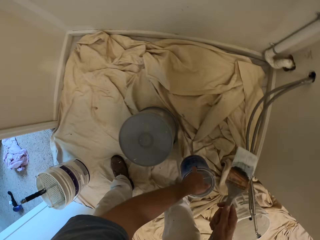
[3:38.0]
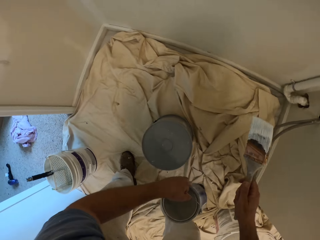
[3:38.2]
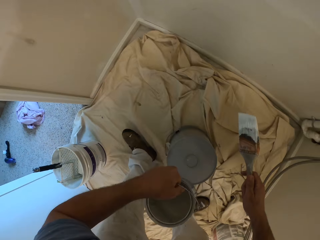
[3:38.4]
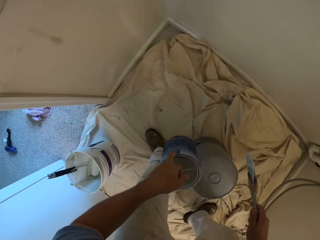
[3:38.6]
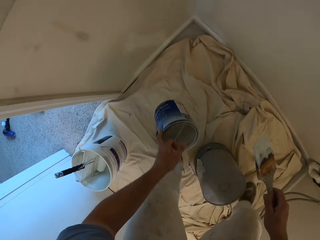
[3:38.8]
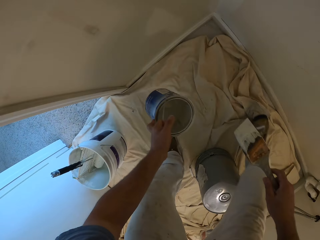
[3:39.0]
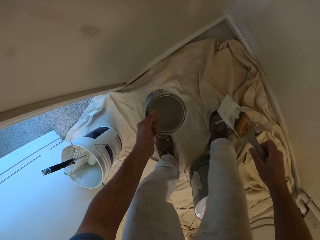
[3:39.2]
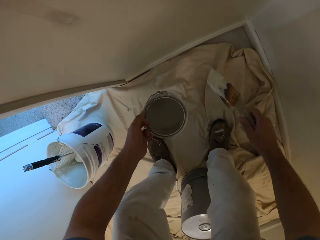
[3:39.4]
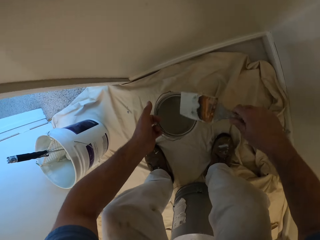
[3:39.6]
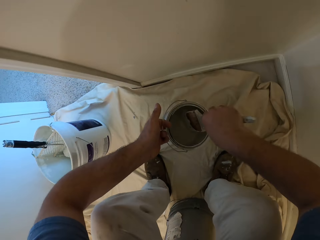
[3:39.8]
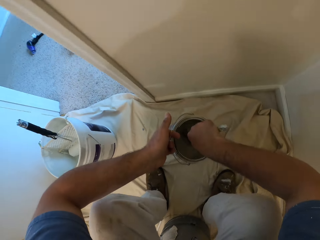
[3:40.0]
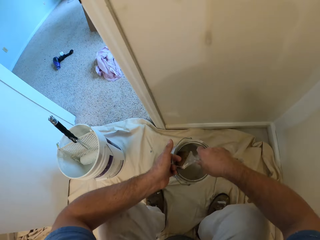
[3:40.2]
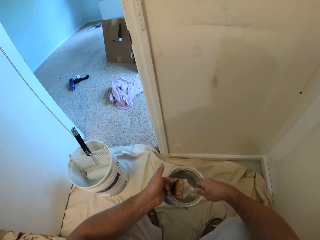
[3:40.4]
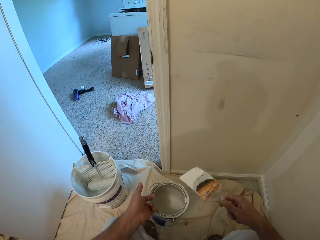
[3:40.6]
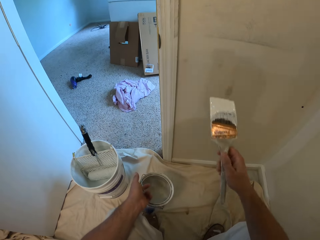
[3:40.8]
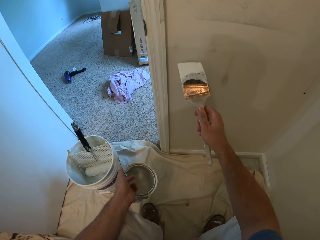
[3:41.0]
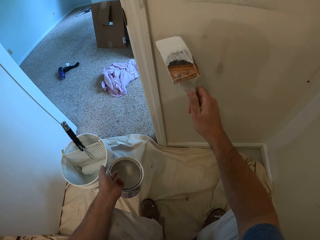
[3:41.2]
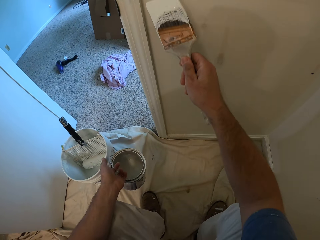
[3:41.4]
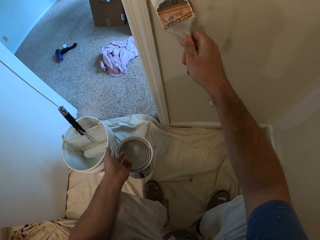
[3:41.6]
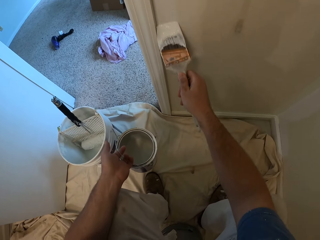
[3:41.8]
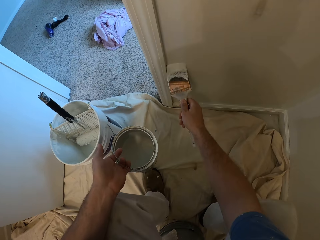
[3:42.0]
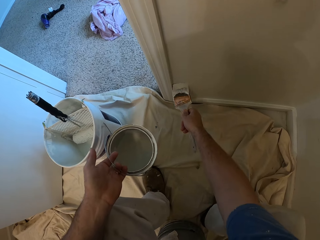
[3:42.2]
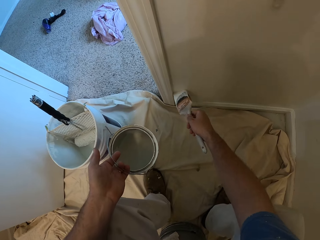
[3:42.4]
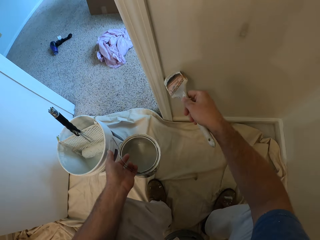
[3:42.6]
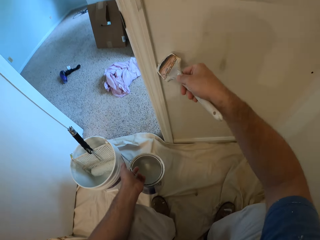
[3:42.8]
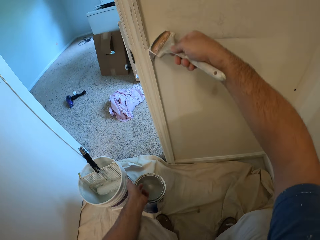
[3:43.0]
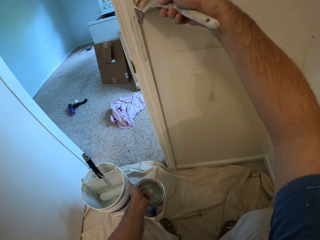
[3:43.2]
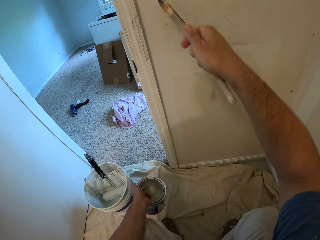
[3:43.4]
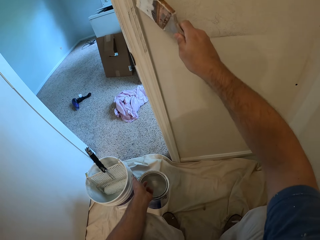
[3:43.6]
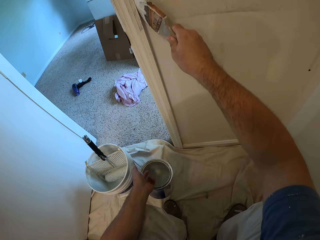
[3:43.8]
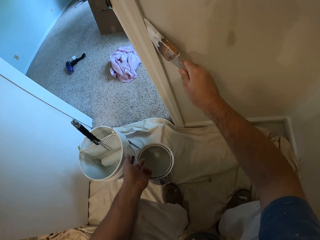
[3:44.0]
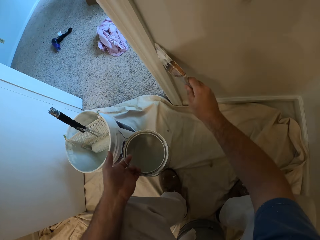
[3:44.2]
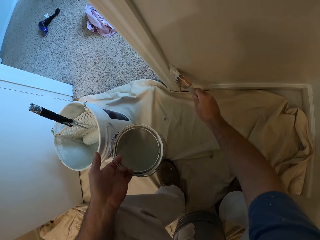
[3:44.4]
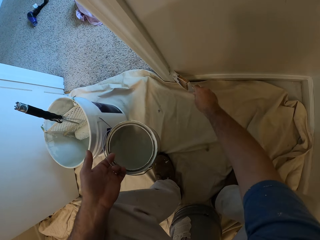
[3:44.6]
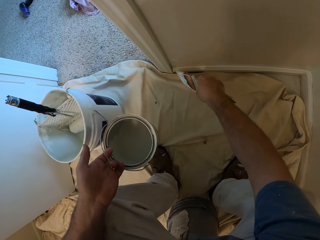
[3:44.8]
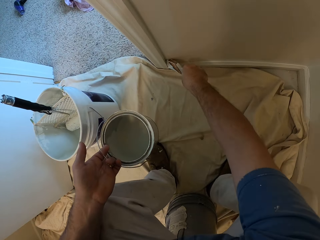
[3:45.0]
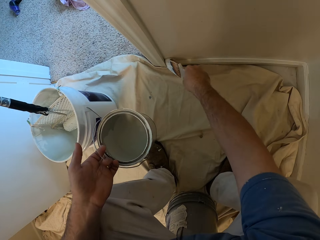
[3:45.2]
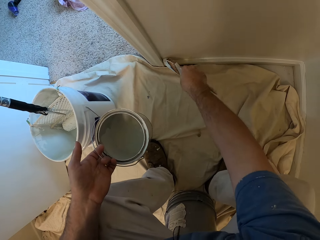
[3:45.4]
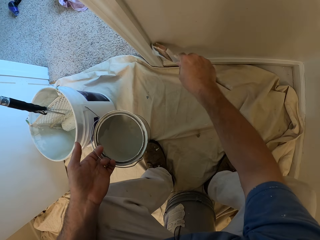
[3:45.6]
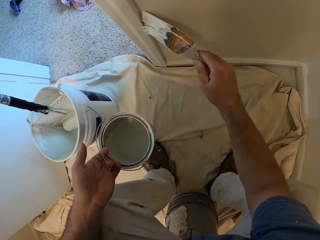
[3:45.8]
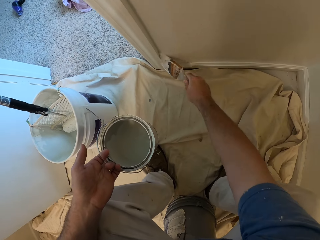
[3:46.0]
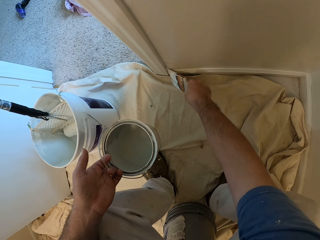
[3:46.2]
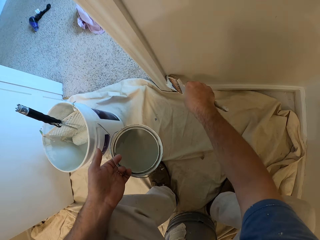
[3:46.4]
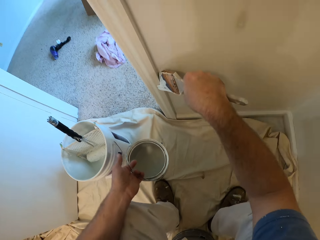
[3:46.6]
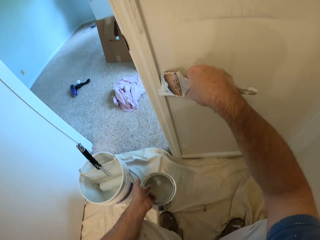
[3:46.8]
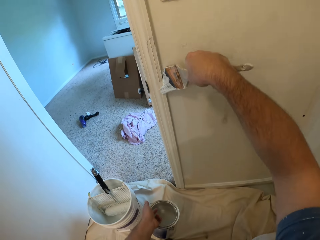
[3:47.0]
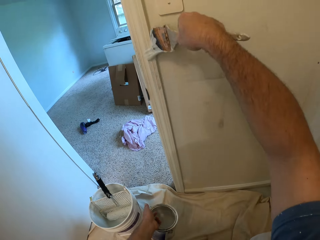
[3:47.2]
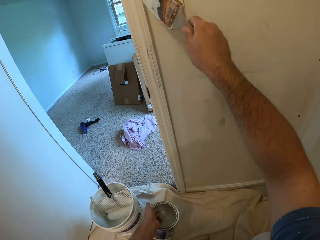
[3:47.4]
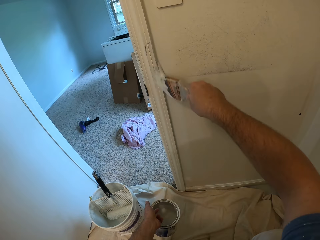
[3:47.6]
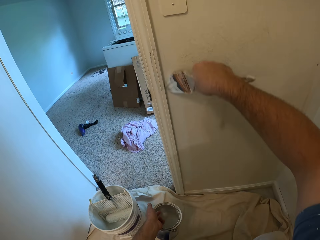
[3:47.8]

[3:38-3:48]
The camera wearer picks up the bucket of paint from the floor with his left hand. He sits down on a bucket. He takes paint from the bucket of paint with the paint brush. He paints the wall with the paint brush.

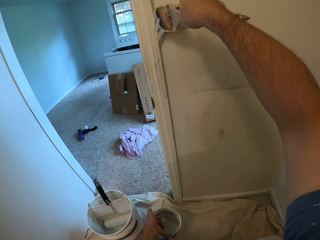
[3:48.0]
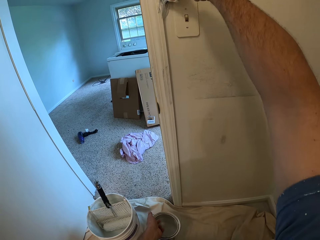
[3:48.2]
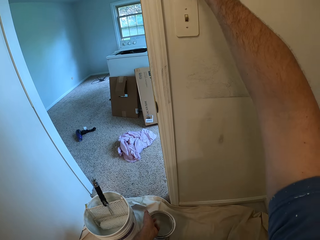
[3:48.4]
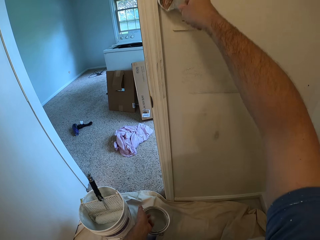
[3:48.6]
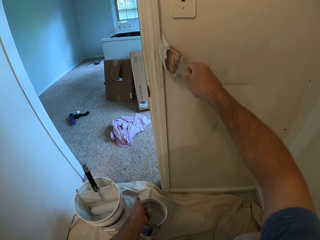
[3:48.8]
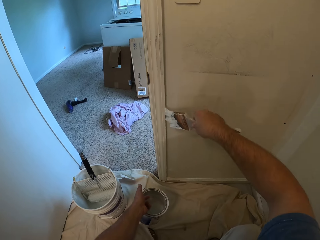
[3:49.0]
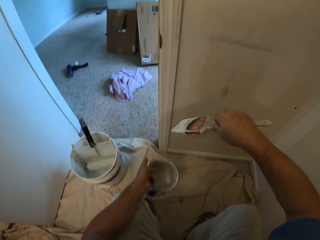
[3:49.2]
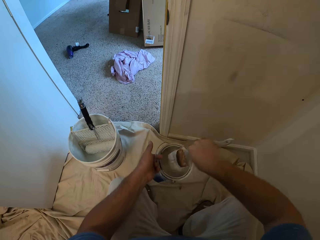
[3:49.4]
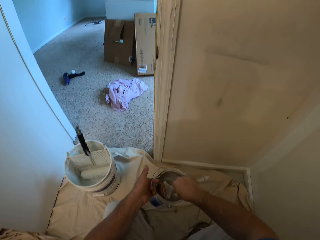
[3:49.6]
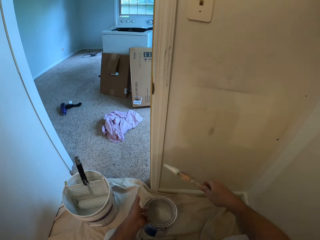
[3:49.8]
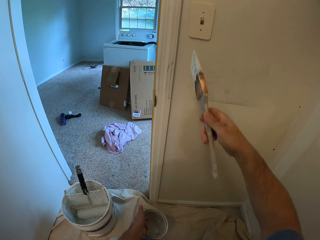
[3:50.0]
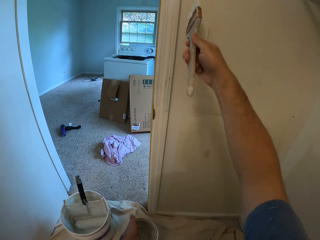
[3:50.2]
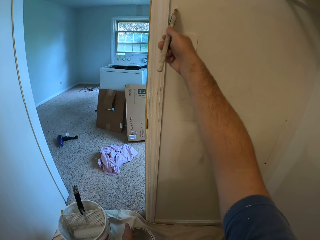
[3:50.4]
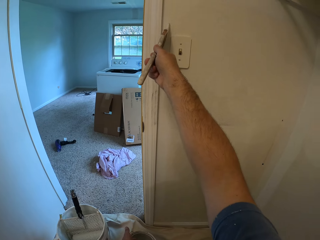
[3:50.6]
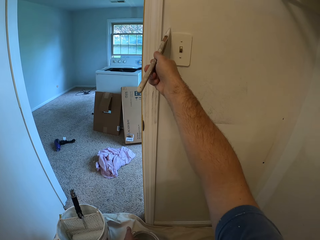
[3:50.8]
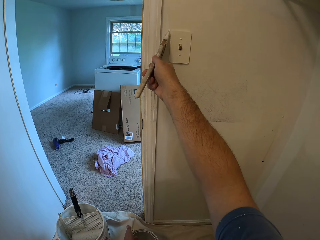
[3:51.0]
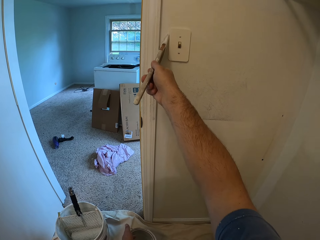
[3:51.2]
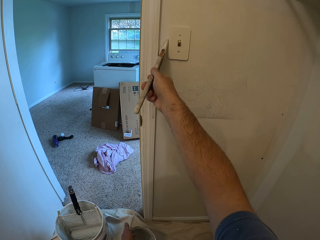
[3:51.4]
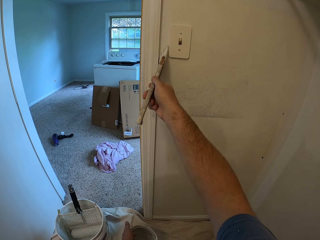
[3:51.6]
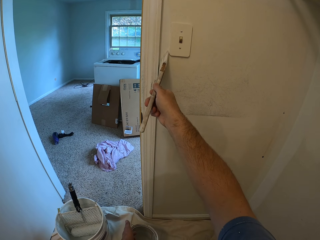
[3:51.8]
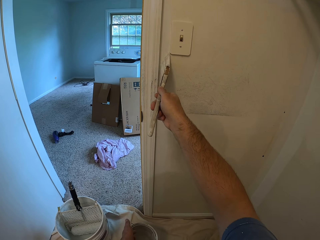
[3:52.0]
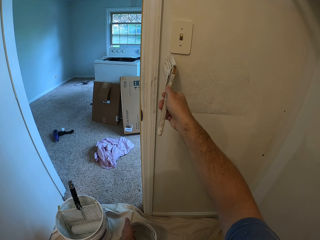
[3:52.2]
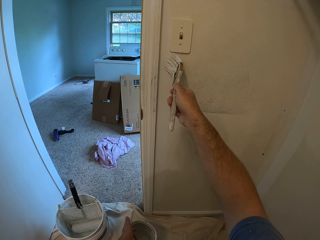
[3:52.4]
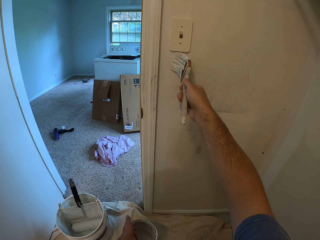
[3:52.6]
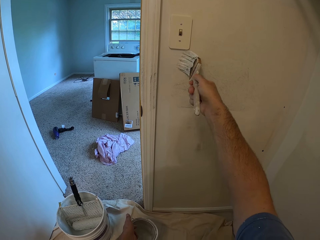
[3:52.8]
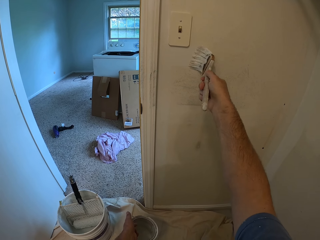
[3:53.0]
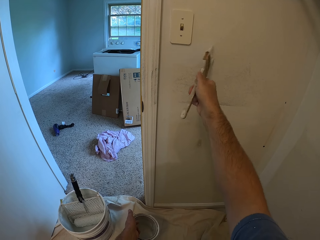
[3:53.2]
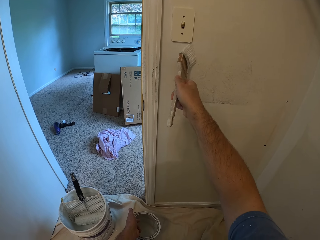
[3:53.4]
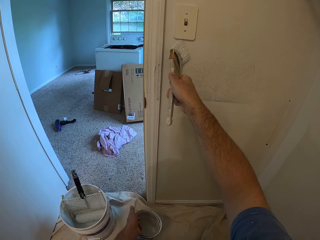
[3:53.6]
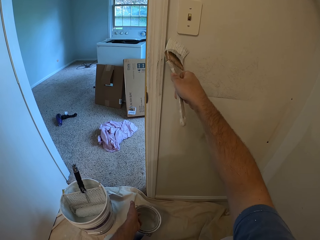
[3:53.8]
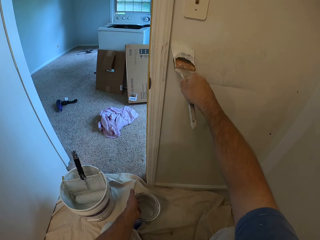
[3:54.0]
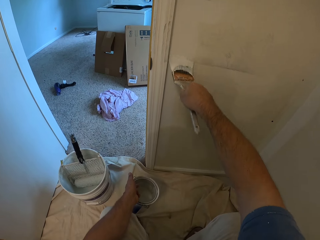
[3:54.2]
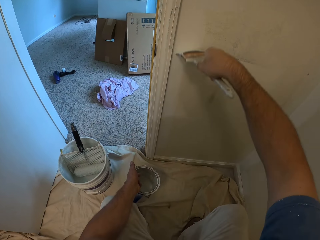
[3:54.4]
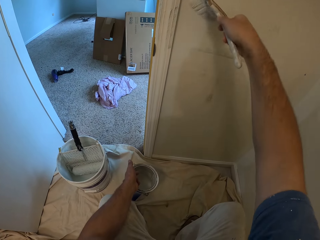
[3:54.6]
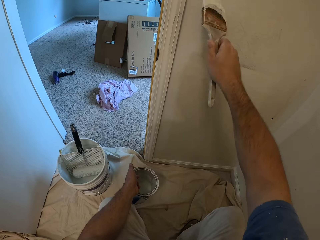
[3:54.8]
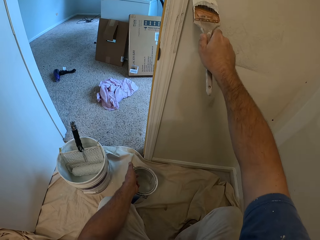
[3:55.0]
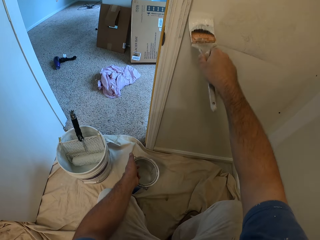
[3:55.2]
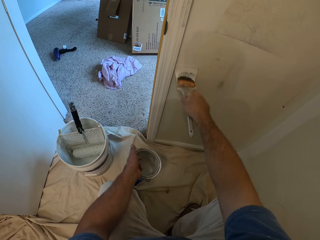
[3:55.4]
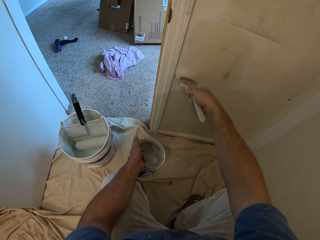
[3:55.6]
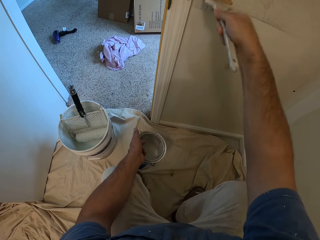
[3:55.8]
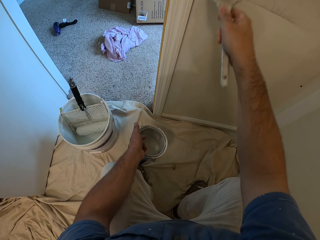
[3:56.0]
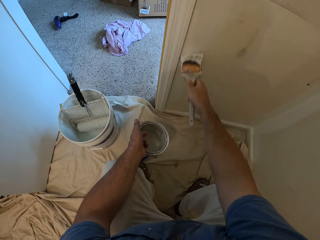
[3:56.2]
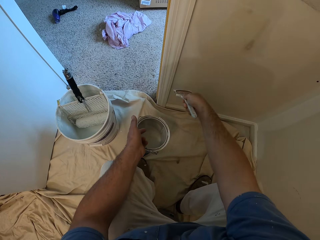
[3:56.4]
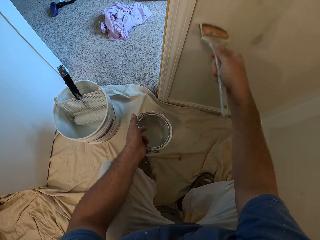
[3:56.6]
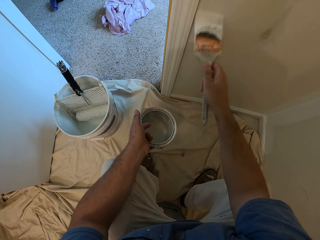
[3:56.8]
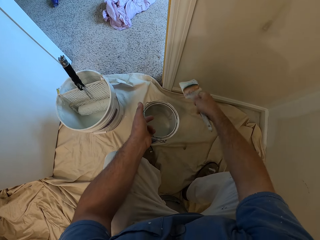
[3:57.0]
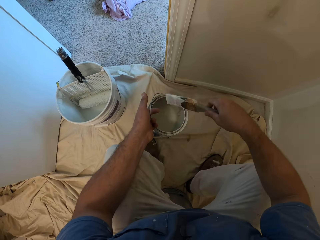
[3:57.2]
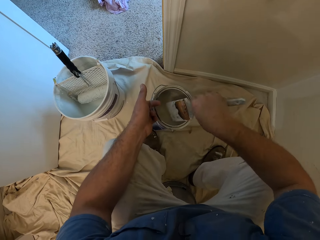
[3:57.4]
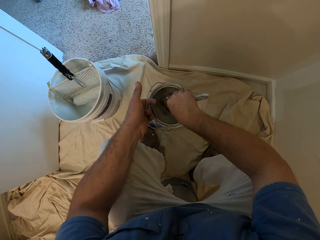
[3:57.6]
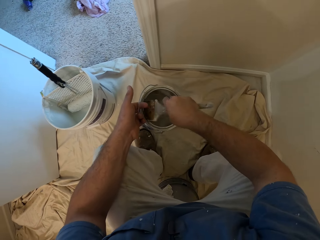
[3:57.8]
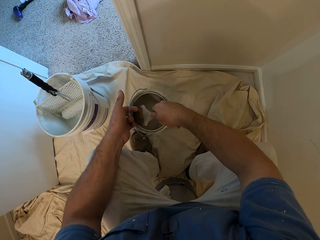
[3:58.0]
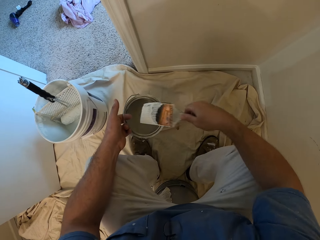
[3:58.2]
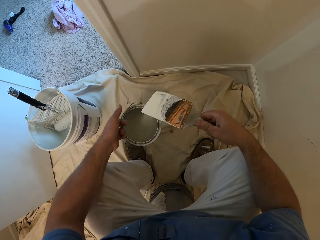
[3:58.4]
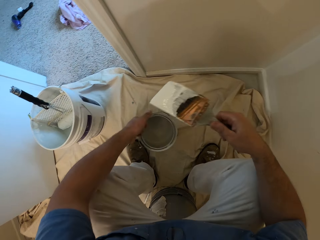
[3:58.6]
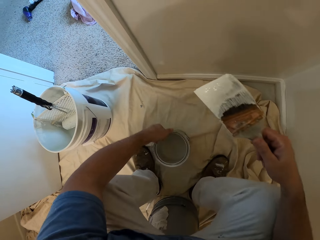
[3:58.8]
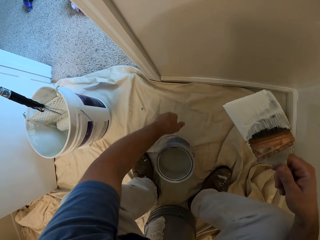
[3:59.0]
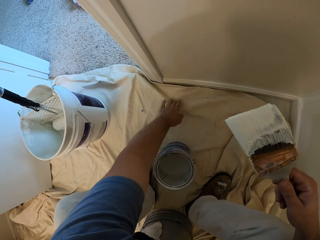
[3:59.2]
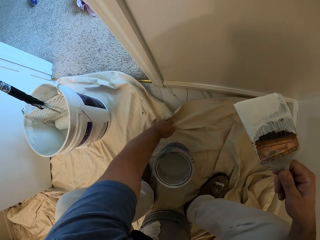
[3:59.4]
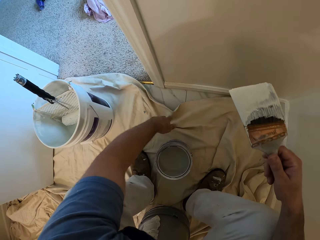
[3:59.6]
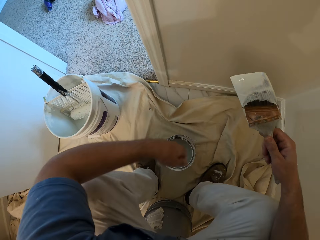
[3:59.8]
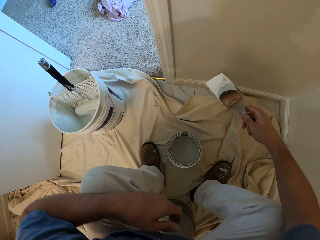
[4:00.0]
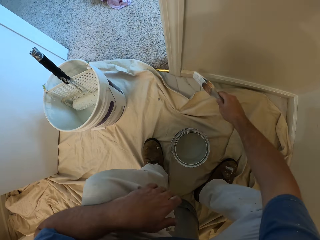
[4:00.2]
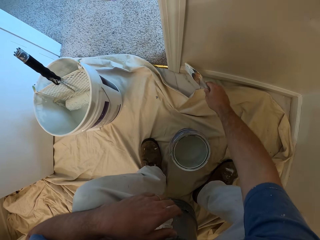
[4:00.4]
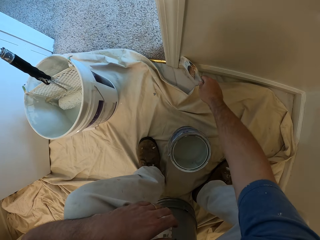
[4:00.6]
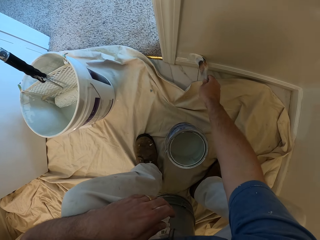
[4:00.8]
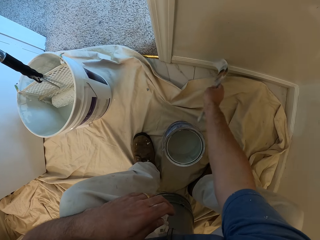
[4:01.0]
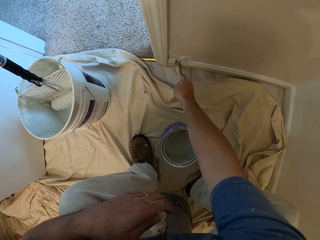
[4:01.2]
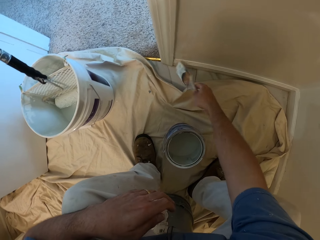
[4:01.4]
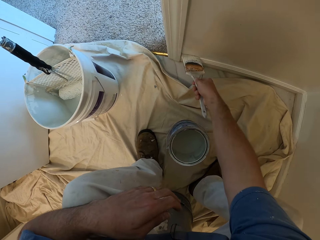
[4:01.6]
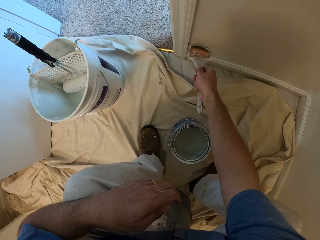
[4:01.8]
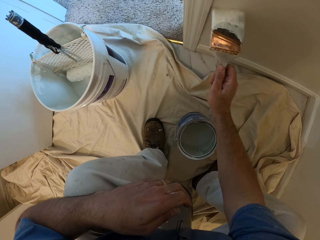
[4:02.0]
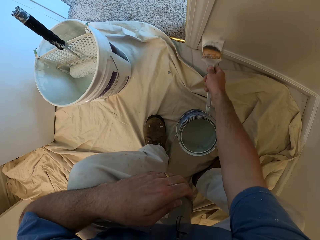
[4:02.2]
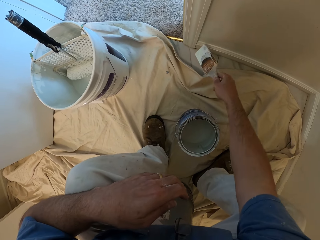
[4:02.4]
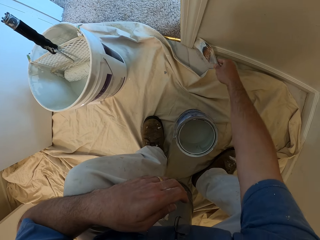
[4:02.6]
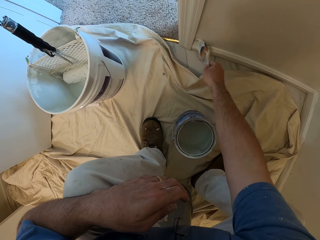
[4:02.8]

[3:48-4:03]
The camera wearer takes paint from the bucket of paint with the paint brush. He paints the wall with the paint brush. He takes paint from the bucket of paint with the paint brush. He drops the bucket of paint on the floor with his left hand. He adjusts a cloth on the floor with his left hand. He paints the wall with the paint brush.
